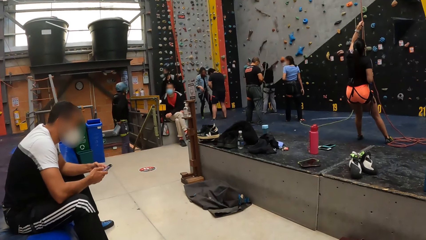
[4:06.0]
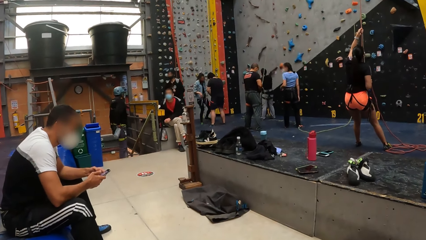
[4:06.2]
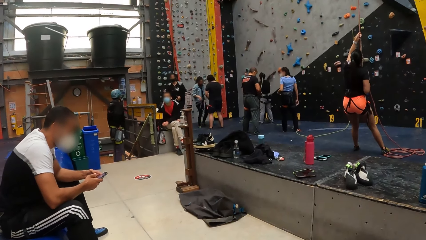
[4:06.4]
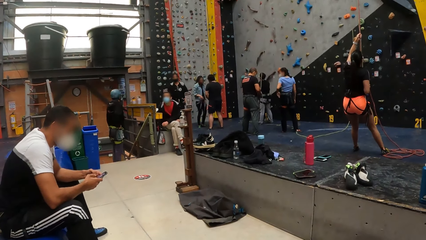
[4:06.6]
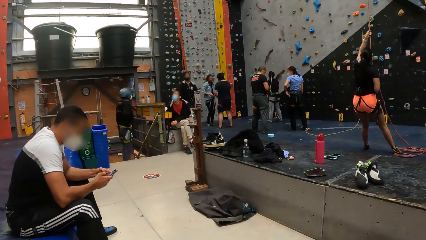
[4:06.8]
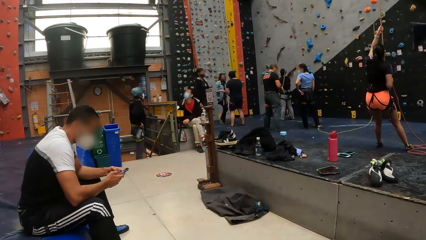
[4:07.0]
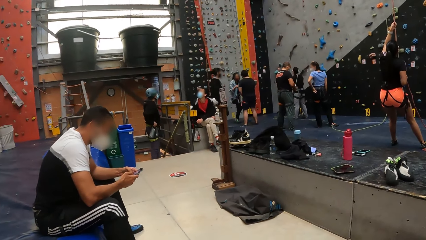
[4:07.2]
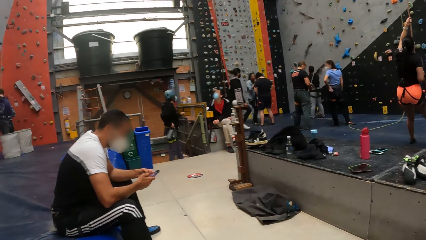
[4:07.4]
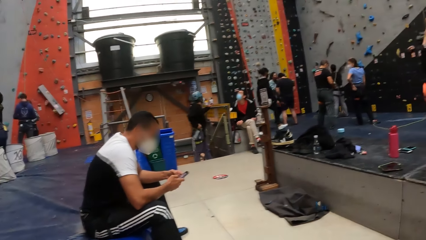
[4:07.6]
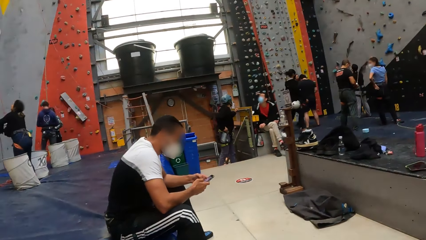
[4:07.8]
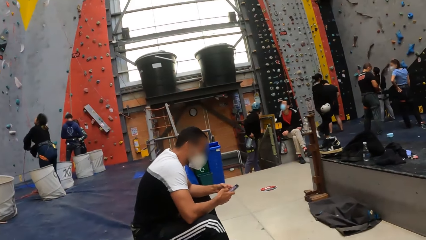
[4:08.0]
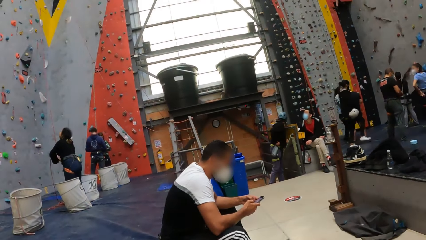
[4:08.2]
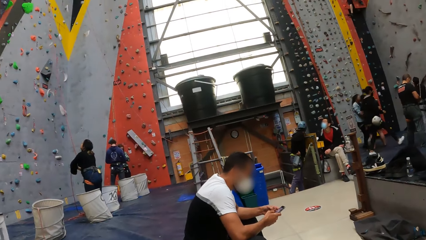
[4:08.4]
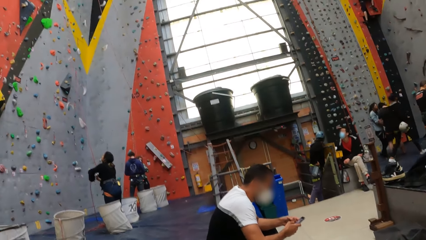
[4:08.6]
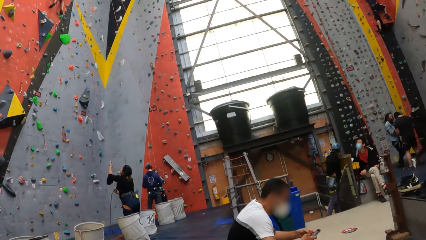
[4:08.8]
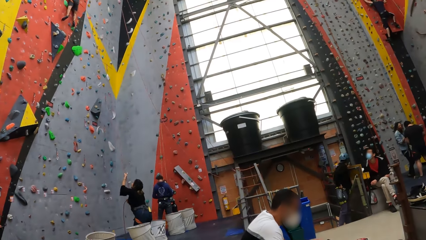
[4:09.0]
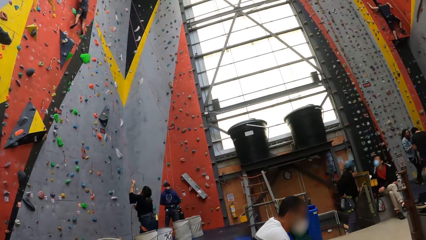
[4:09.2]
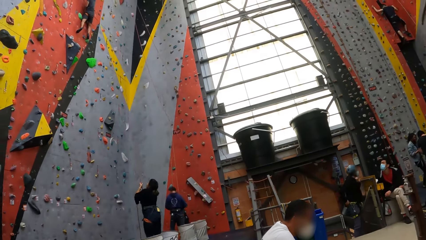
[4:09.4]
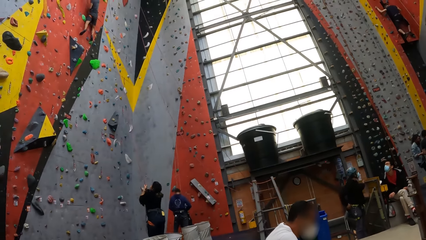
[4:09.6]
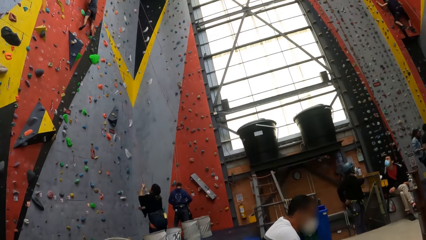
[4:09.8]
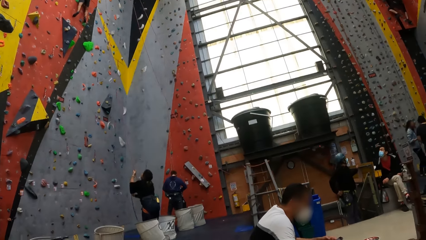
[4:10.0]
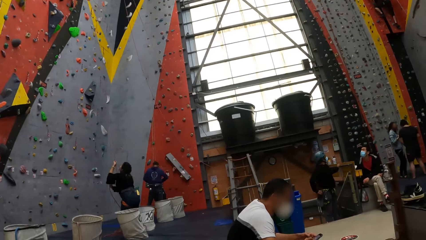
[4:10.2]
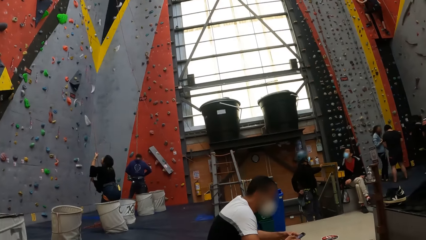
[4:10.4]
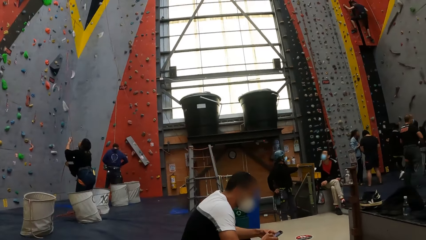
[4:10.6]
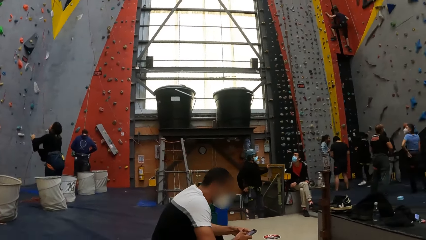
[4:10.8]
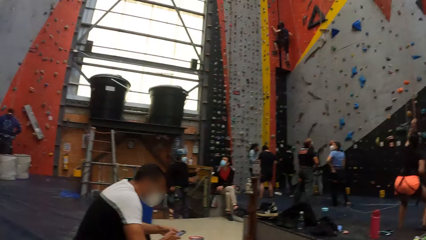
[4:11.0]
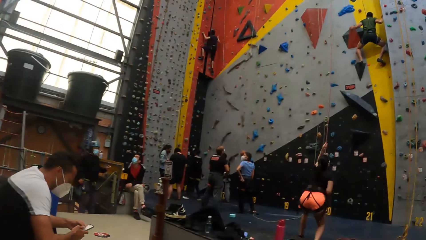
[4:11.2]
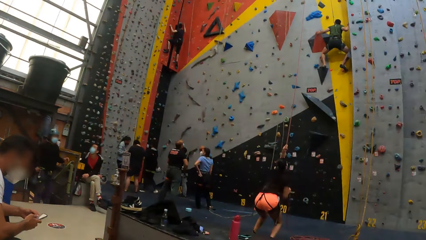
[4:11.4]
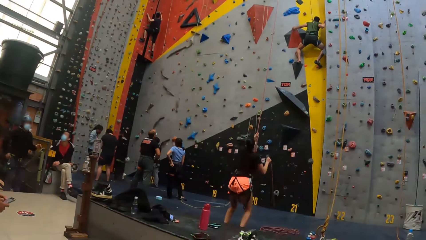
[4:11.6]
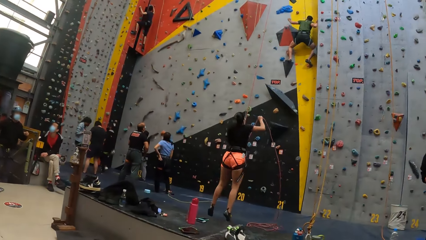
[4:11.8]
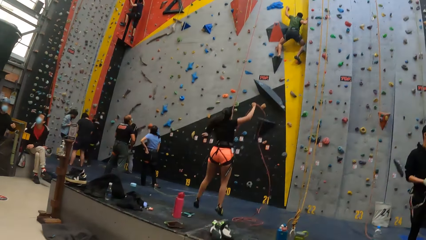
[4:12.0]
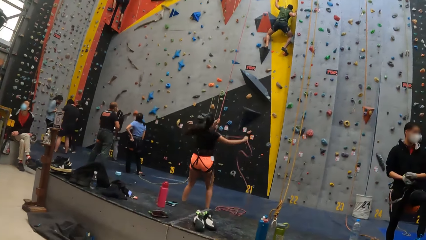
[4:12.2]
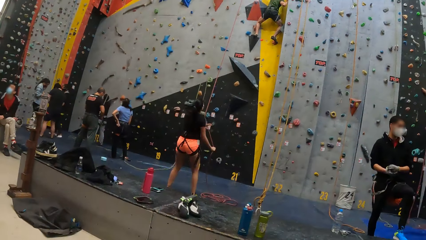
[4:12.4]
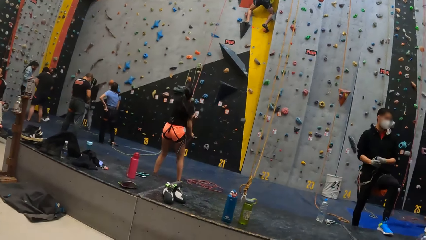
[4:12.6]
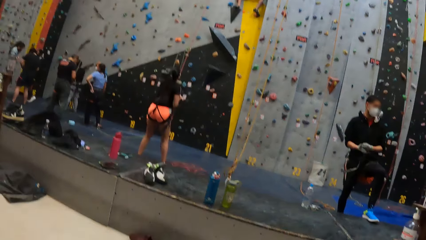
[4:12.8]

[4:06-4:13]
The camera wearer looks around the room.

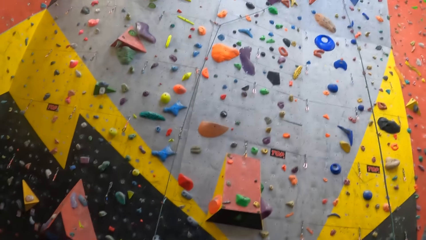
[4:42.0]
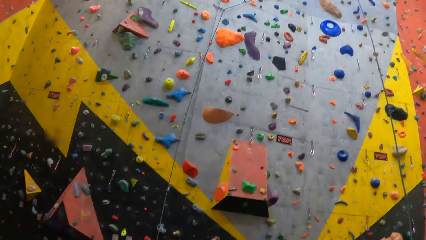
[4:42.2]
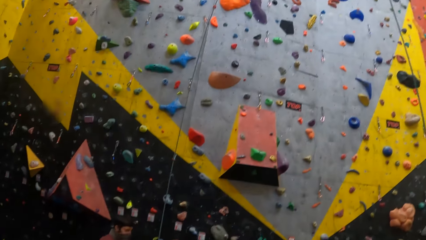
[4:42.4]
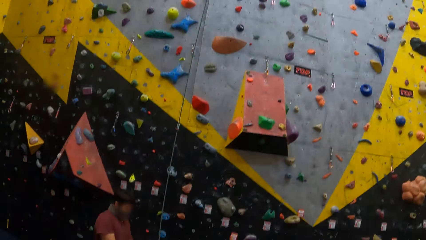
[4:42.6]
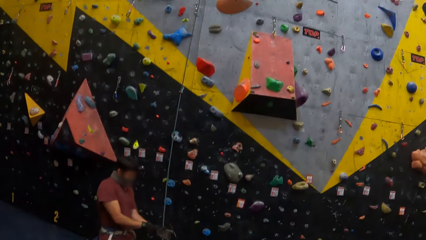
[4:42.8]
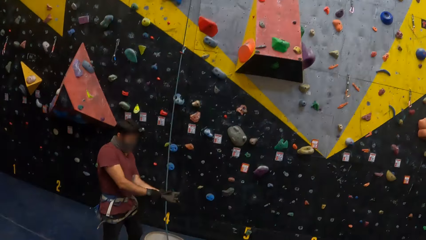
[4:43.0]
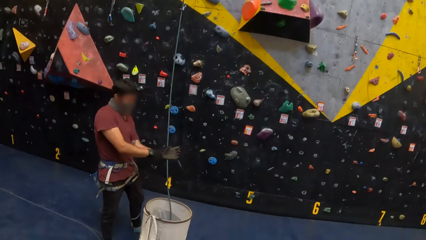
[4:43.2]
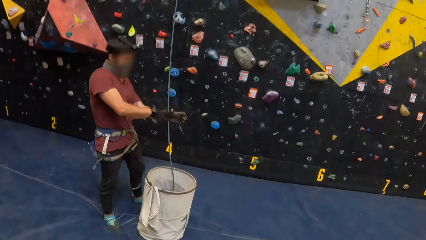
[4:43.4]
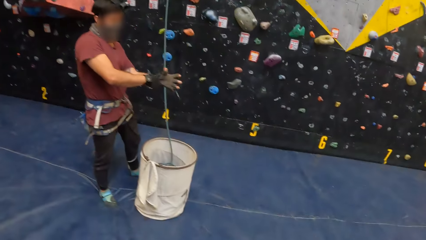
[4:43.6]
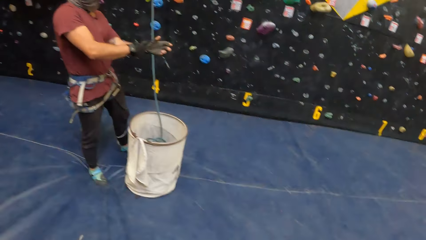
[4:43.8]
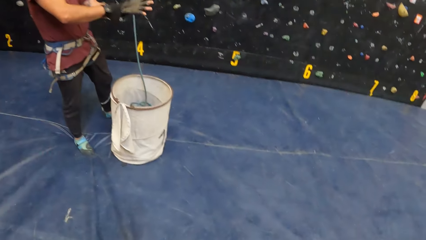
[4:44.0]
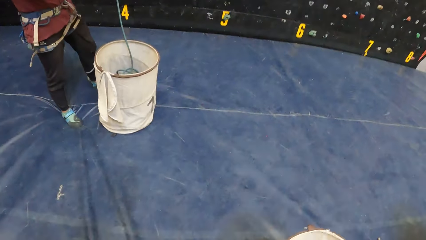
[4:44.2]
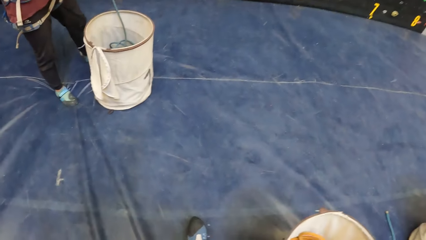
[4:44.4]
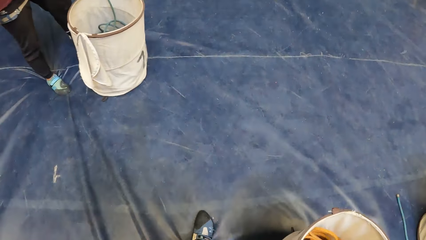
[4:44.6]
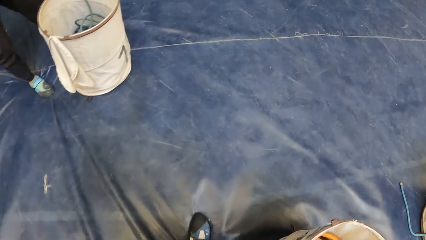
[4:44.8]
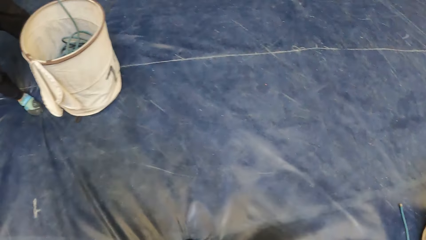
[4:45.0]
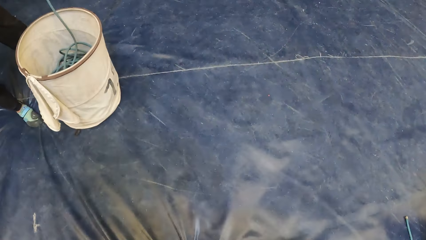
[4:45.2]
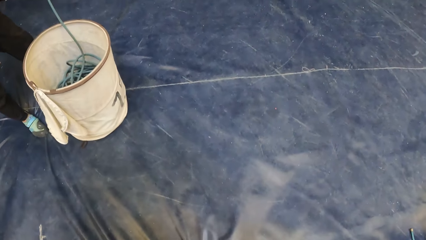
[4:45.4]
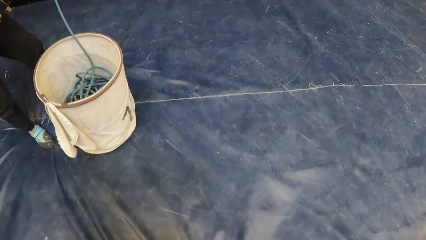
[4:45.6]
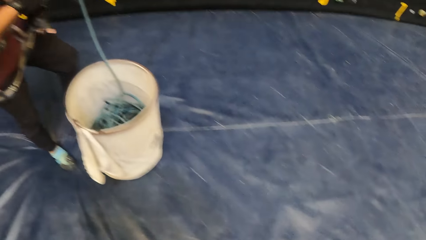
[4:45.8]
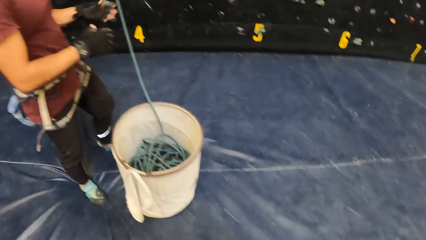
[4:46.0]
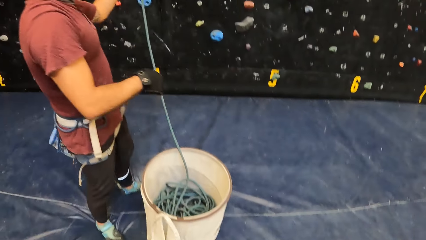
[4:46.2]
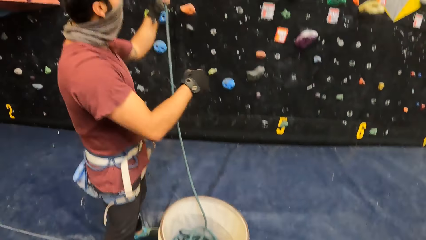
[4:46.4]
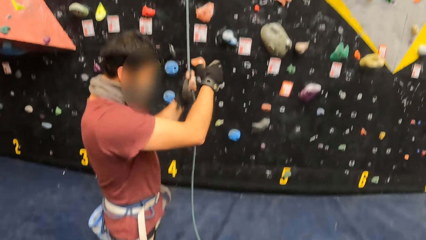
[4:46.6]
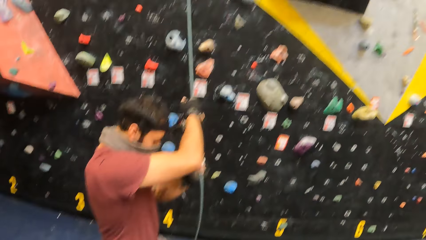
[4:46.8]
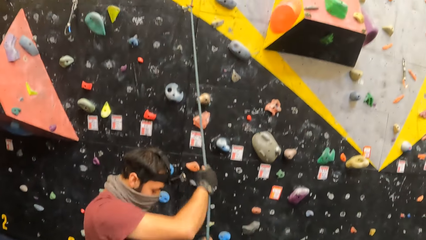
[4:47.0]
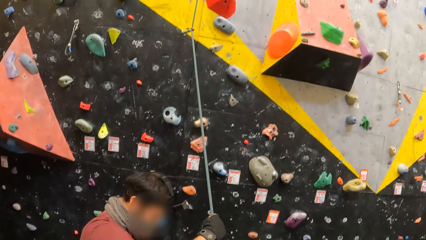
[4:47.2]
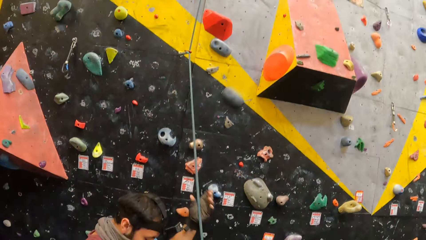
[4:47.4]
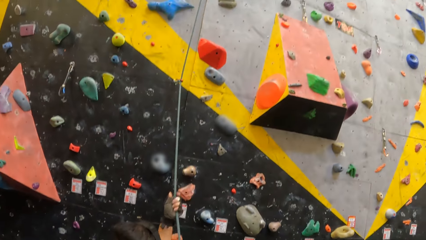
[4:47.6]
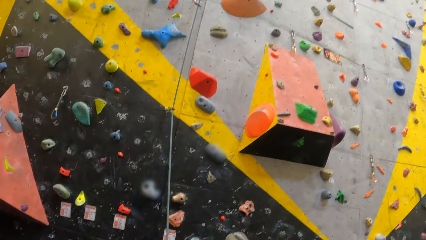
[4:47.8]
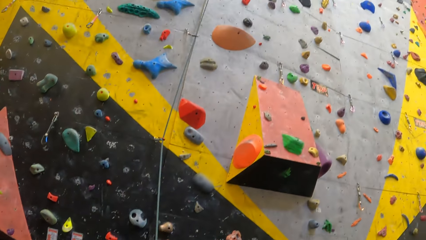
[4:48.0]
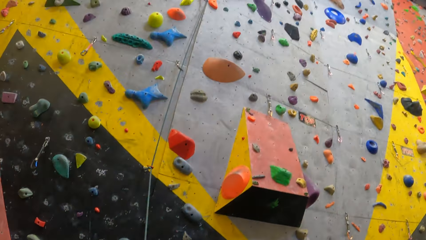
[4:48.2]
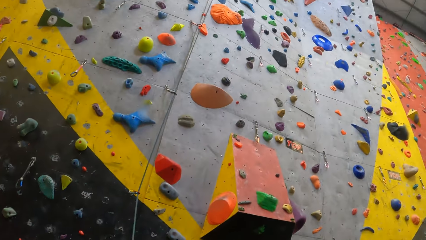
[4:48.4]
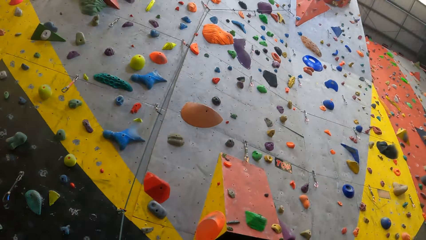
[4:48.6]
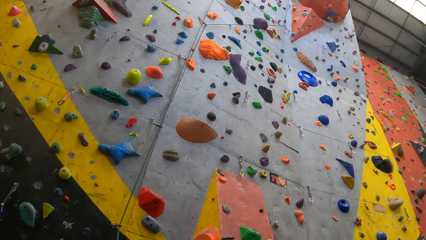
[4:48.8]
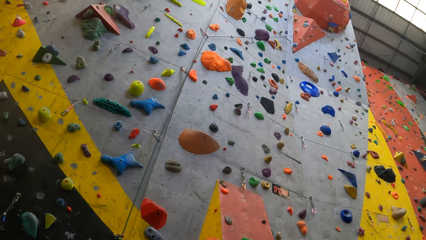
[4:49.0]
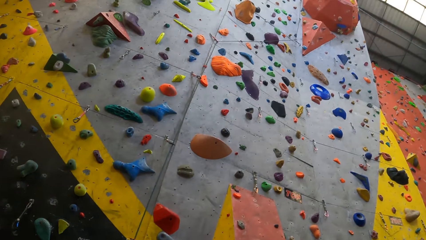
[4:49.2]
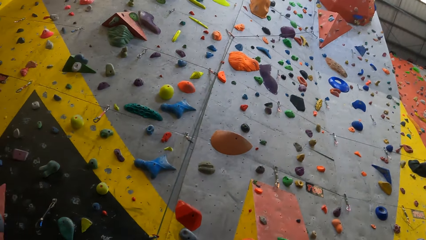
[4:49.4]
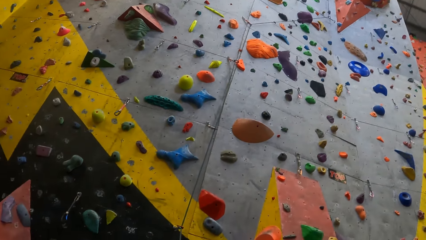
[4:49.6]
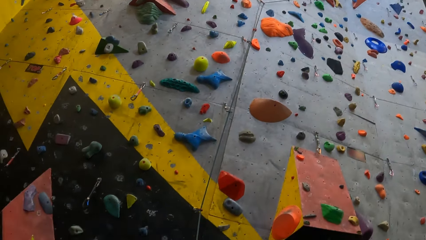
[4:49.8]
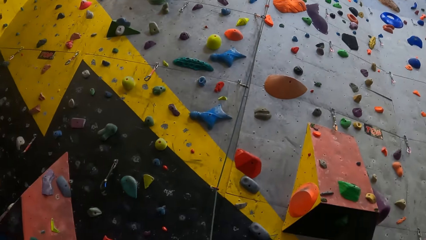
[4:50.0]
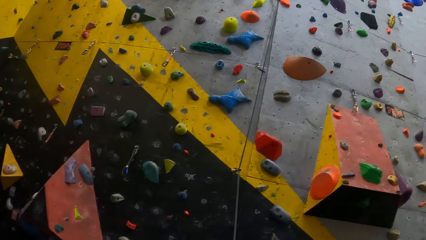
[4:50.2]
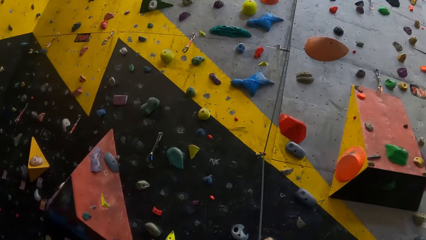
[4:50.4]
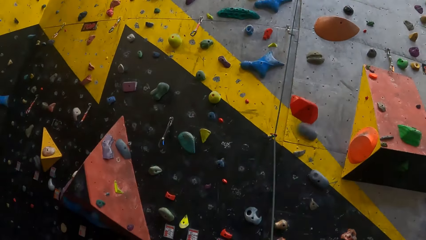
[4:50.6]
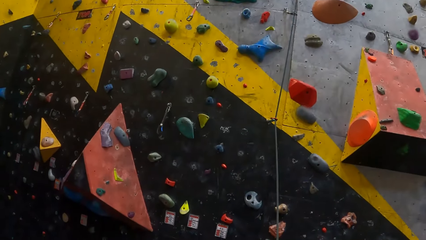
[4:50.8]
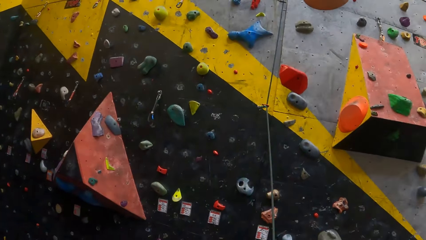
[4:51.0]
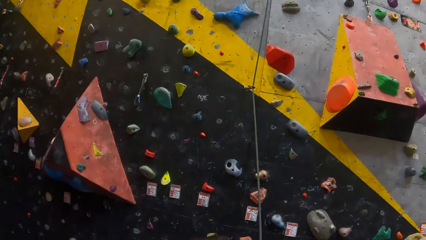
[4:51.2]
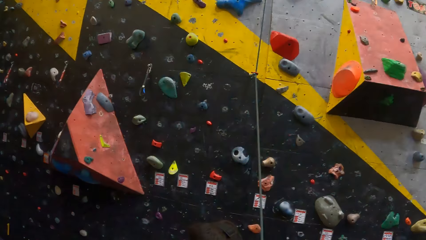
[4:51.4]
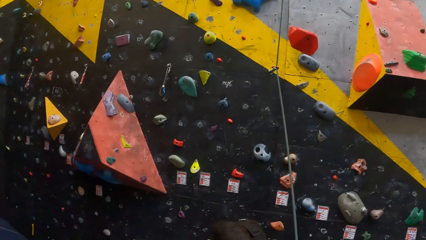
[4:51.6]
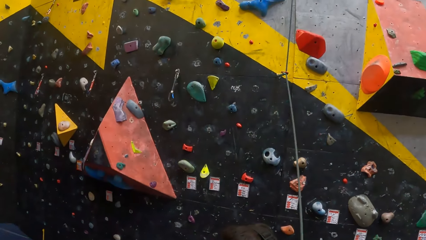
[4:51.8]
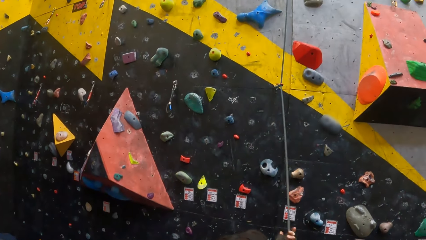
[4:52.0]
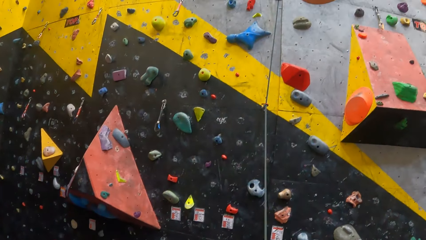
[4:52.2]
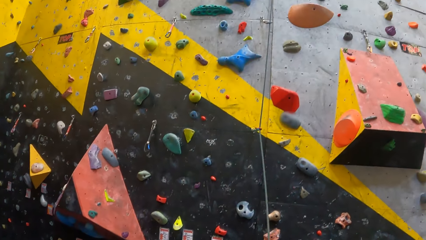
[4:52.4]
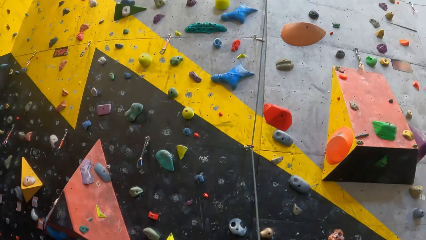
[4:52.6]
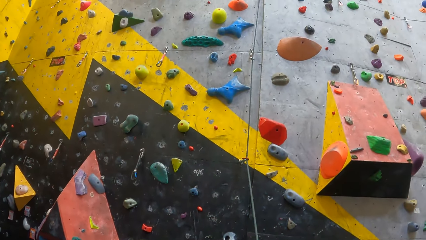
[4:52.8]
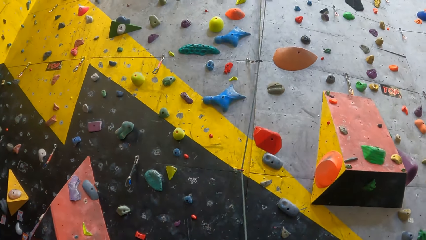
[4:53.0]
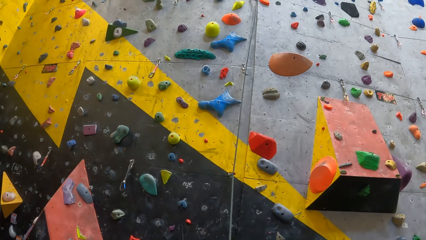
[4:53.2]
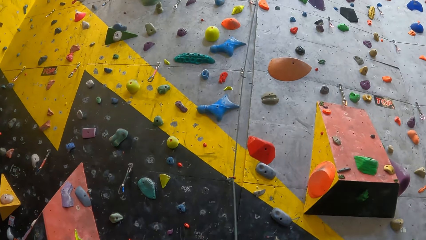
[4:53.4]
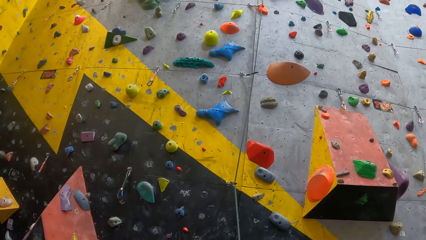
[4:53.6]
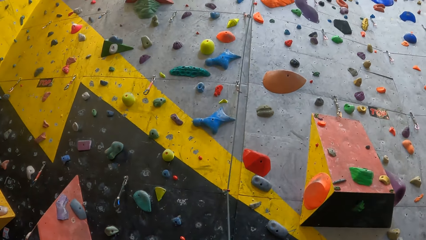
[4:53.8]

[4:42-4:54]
The camera wearer walks around the room. A man pulls the rope from the wall. The camera wearer looks around.
